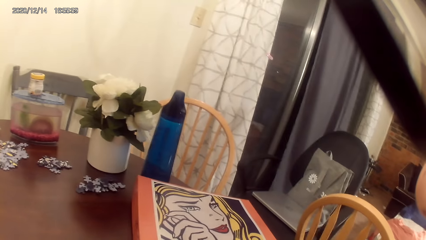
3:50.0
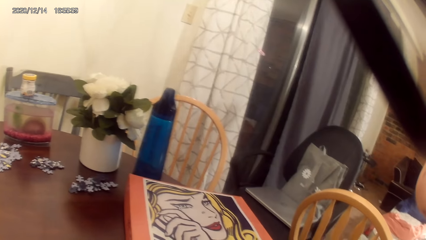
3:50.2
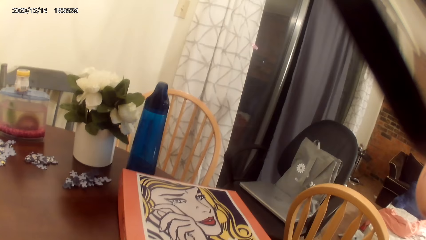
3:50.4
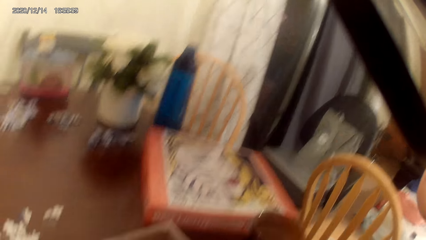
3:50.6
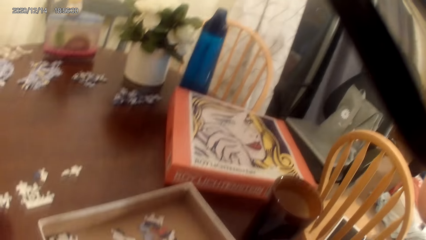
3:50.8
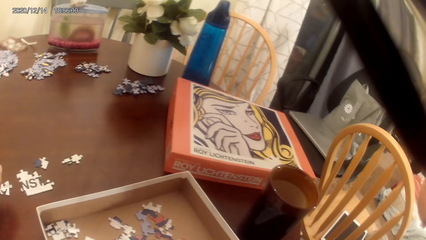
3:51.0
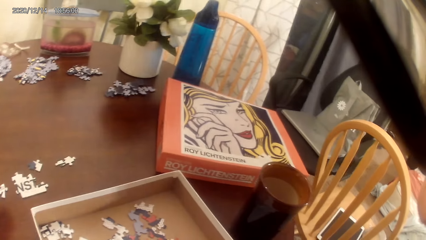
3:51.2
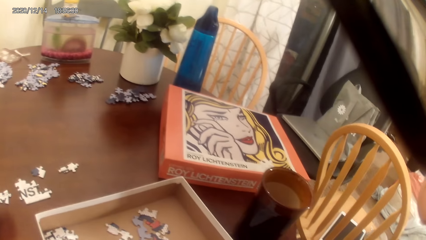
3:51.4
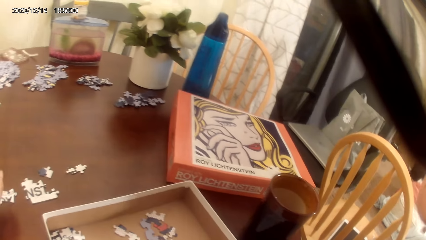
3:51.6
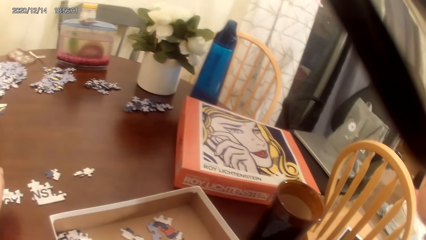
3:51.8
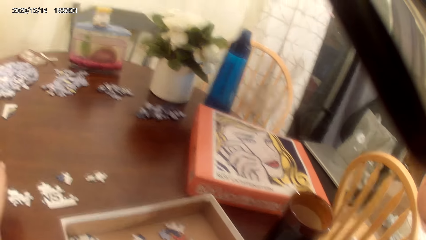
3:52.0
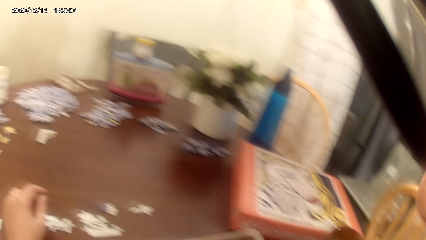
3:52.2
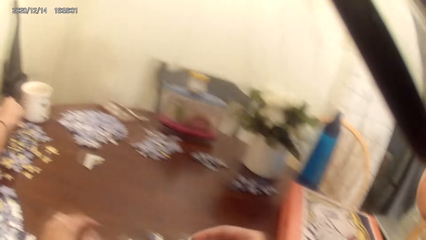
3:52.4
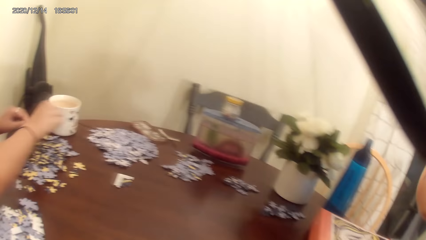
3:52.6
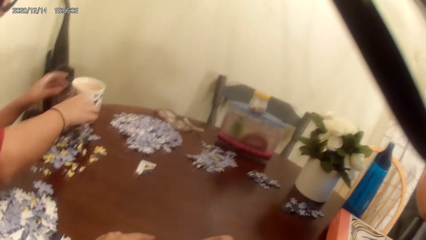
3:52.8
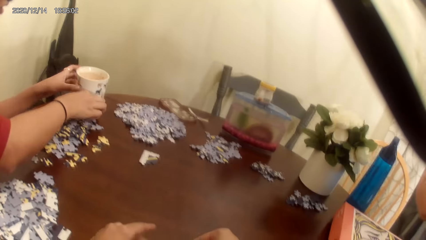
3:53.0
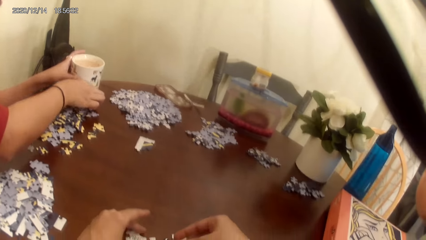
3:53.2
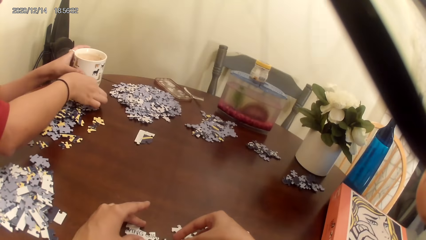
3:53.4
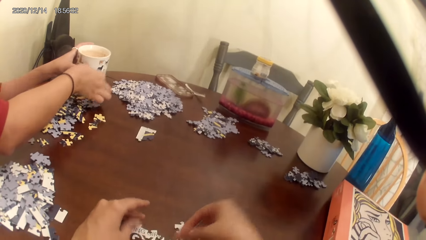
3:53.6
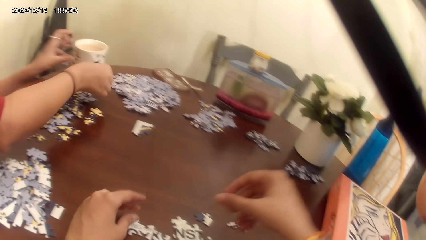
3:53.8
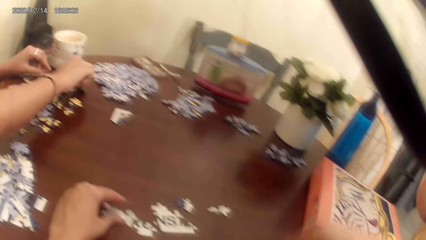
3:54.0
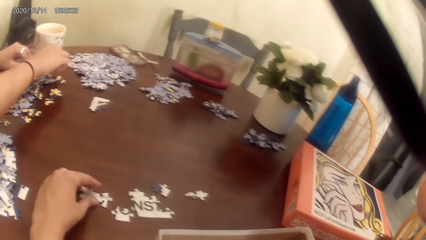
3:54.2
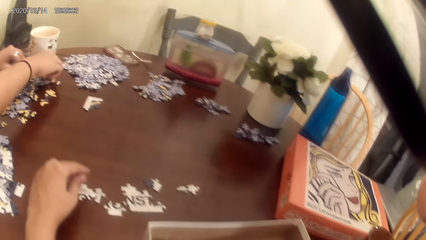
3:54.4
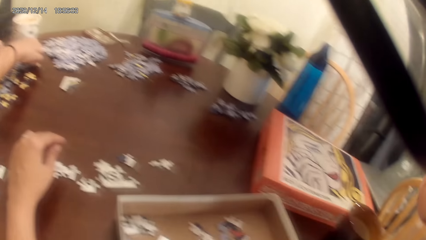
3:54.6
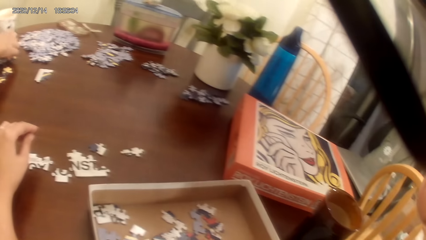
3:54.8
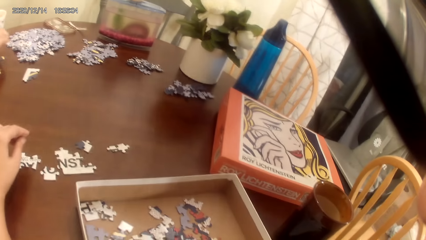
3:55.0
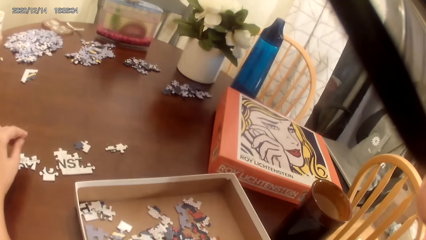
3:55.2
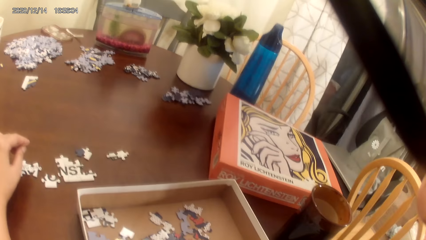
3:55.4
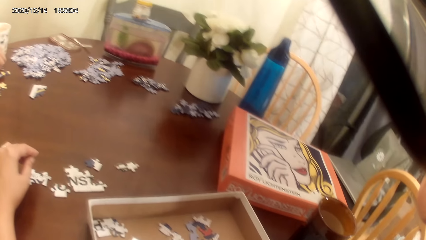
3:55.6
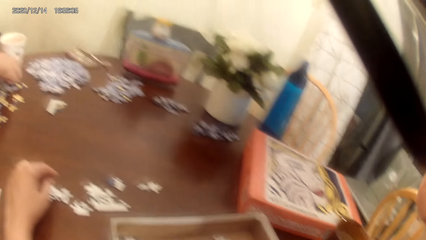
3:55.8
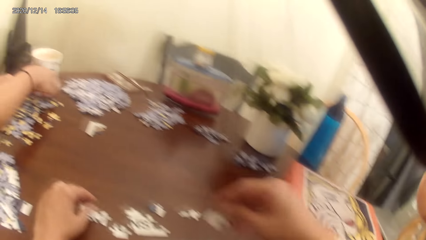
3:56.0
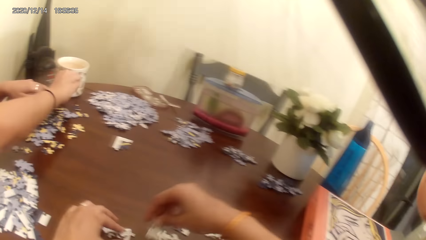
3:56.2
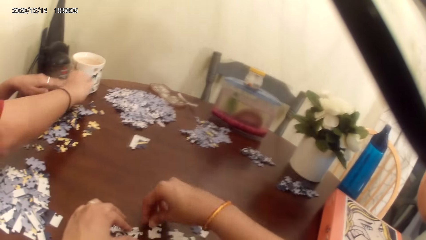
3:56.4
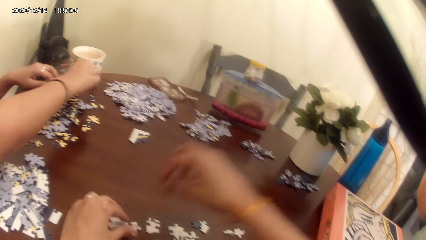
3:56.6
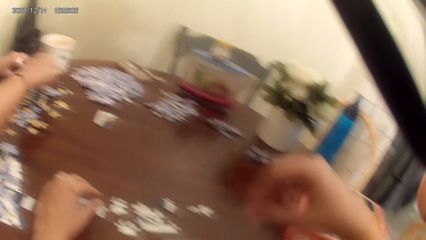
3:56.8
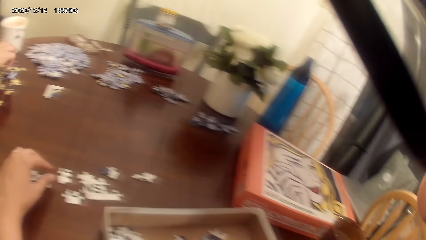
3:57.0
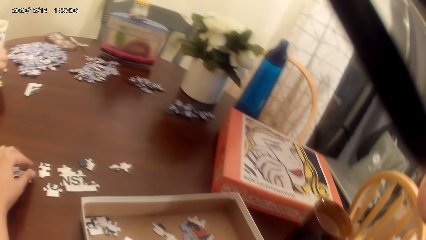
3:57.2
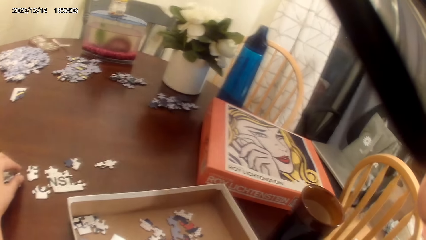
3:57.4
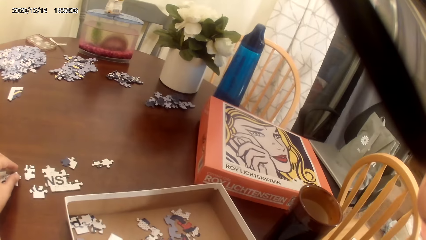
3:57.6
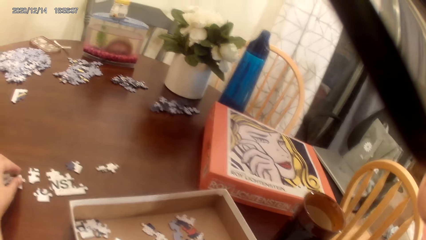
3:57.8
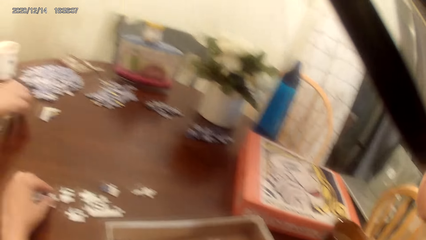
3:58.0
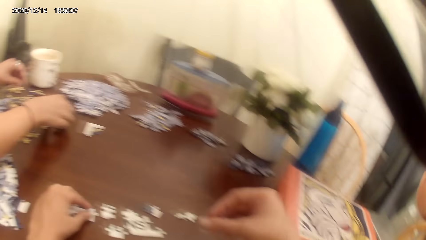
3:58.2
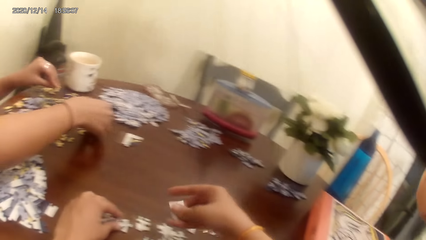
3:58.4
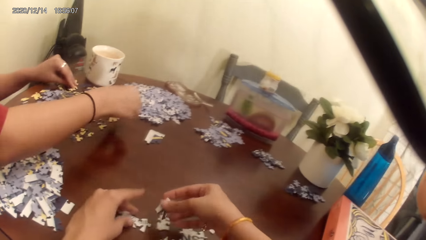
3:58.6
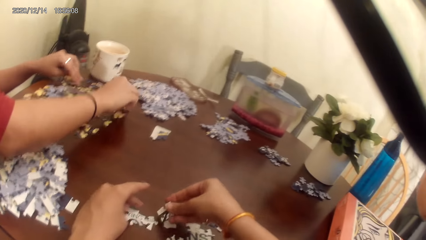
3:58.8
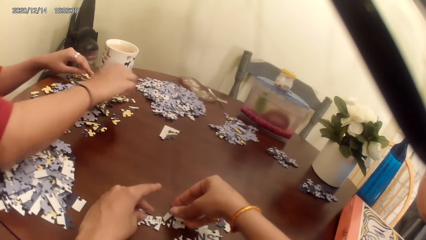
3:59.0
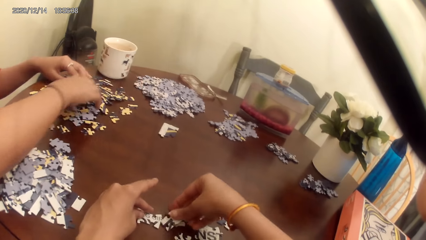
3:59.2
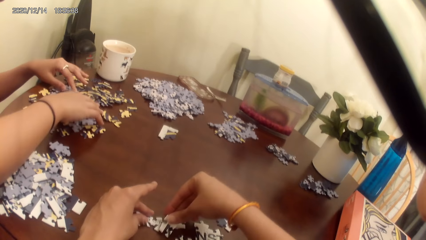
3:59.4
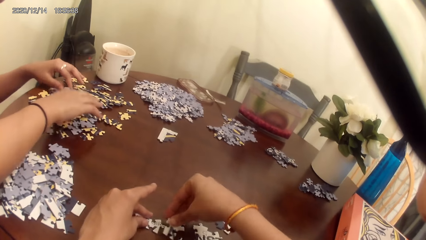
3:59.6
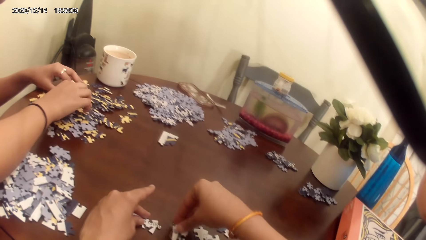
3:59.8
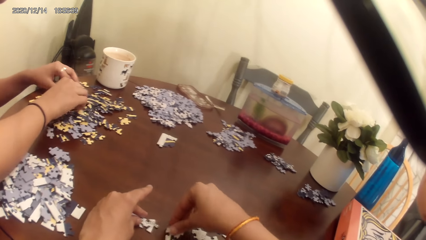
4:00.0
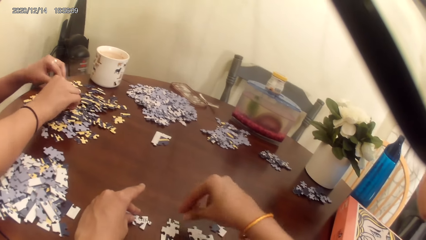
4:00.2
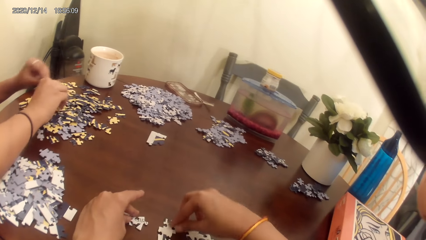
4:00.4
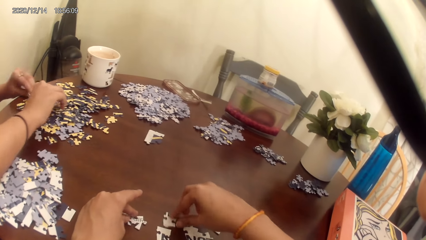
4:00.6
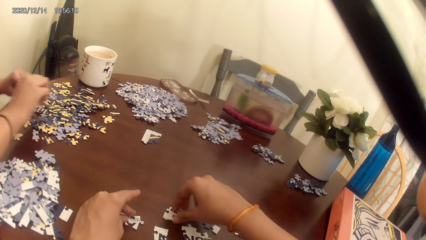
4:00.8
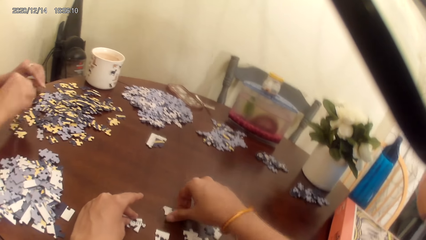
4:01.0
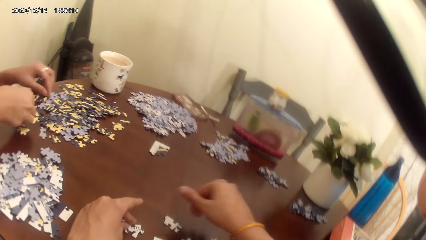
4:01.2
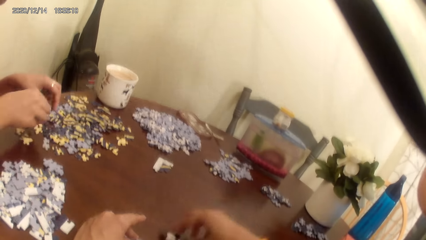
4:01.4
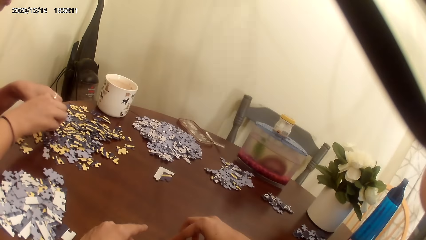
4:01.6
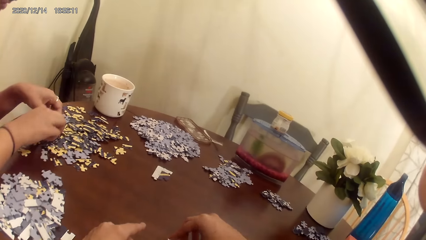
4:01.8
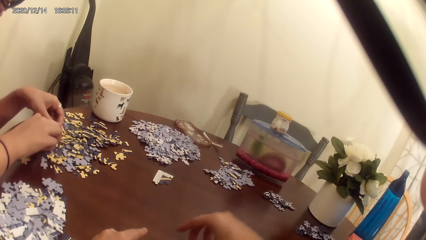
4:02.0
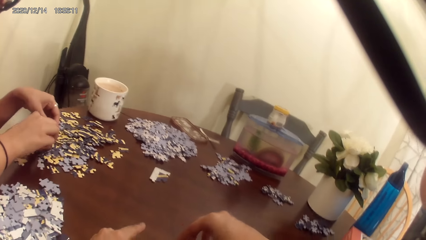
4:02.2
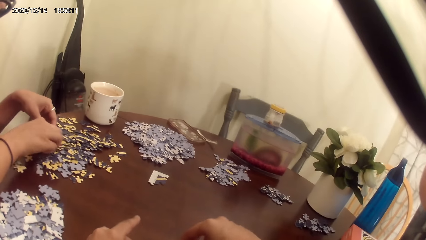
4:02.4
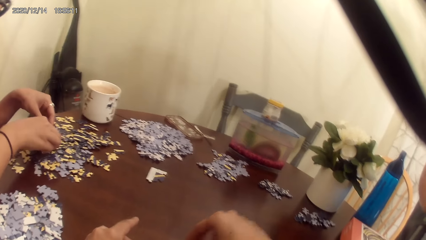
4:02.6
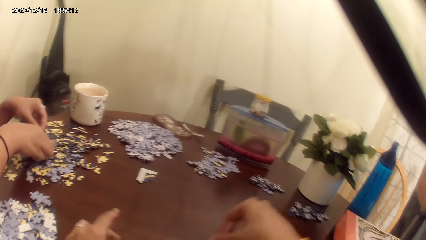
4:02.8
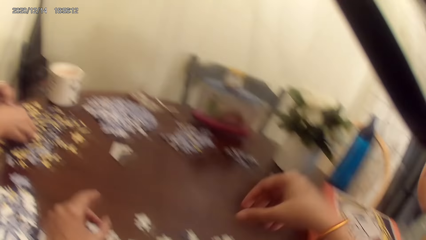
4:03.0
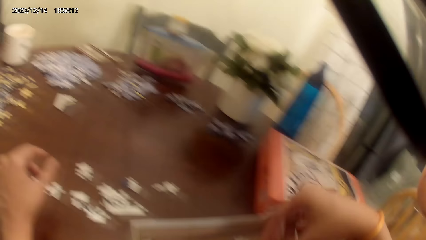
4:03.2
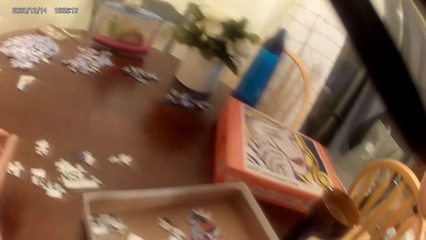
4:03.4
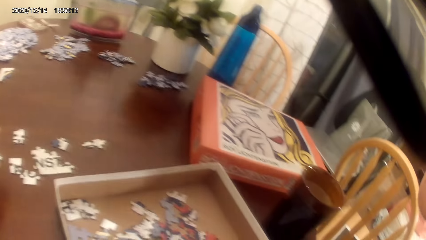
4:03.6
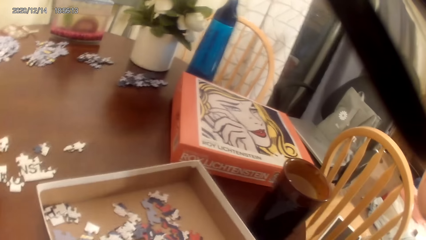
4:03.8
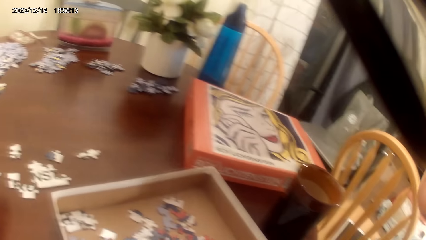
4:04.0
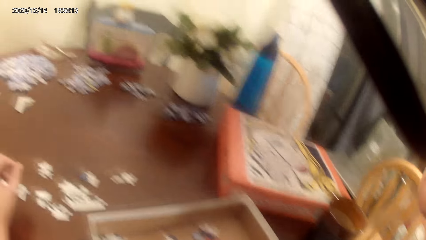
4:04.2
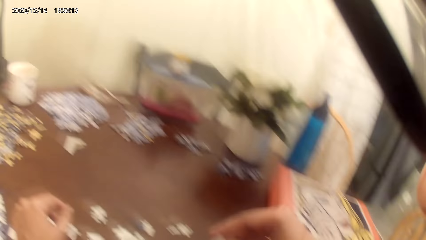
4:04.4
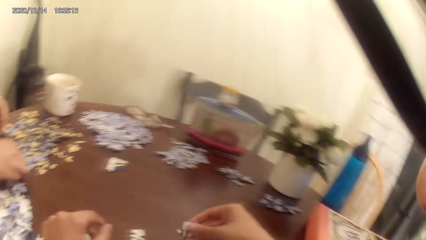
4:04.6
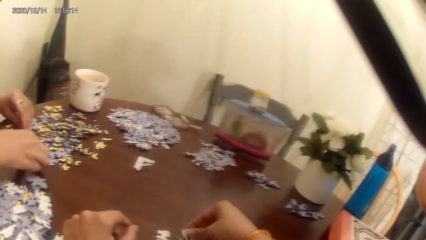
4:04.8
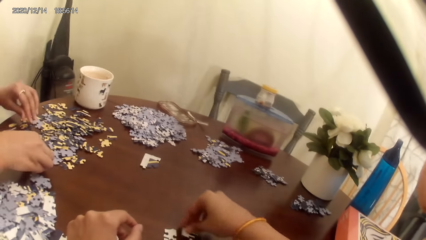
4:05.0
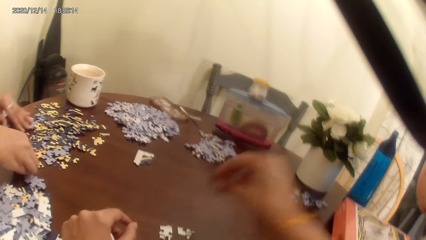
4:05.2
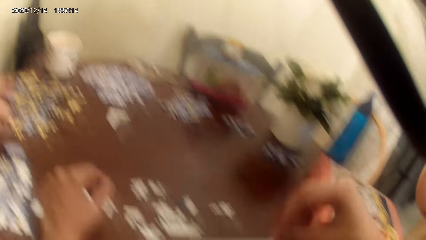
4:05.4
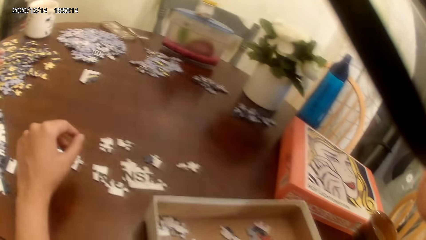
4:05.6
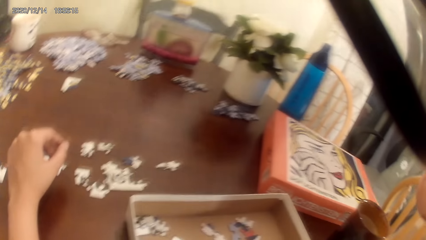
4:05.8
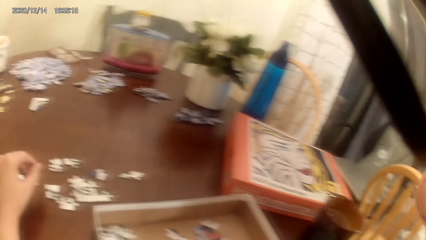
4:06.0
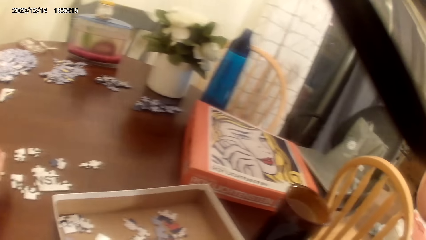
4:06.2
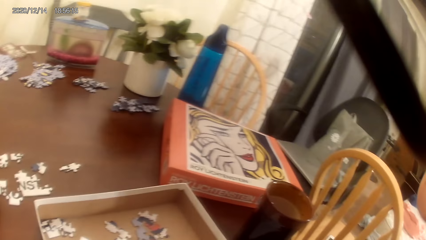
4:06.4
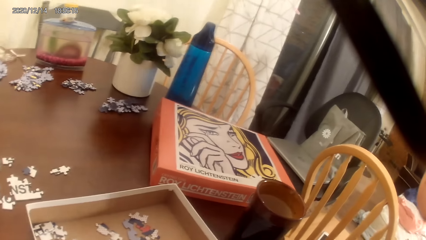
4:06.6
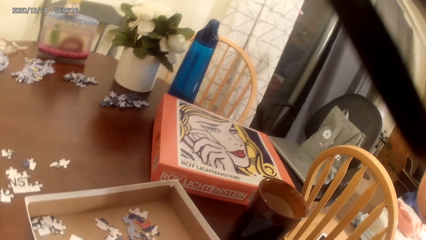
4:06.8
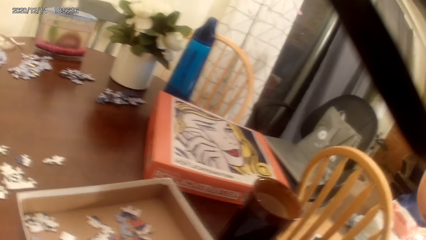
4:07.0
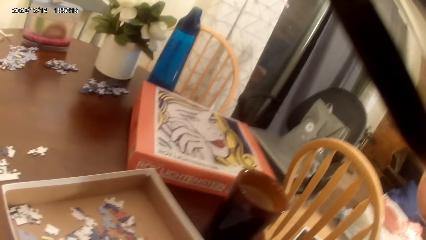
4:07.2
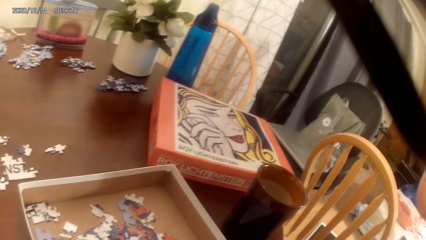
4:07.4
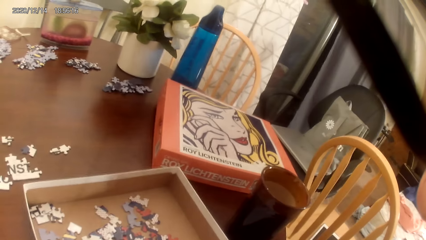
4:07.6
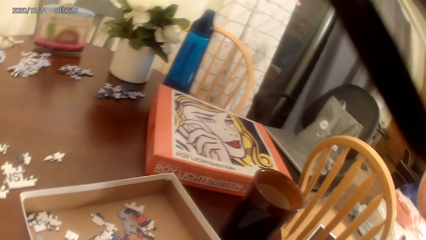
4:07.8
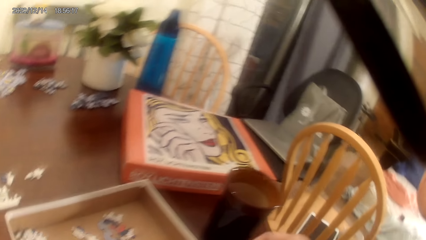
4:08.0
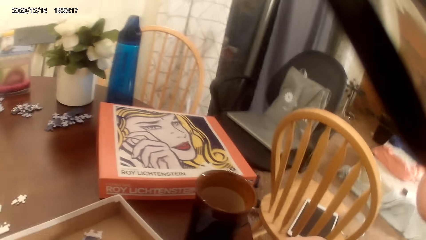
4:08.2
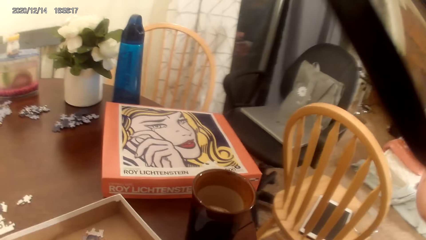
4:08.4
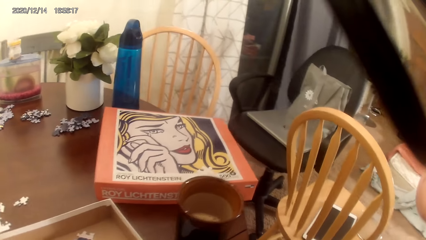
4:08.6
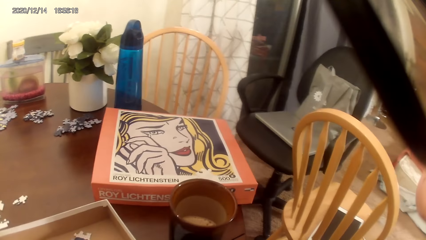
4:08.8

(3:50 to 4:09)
The camera wearer talks to a person. The person sips a mug cup of milk tea on the cardboard. The camera wearer and the person collect the cards on the cardboard. The camera wearer acts on music from a radio.
